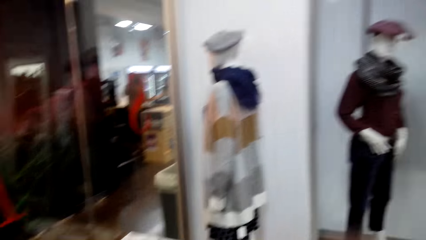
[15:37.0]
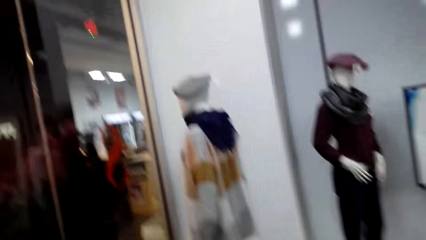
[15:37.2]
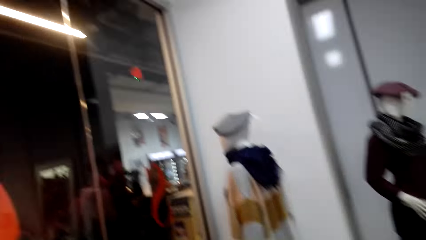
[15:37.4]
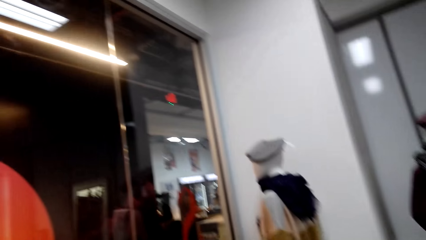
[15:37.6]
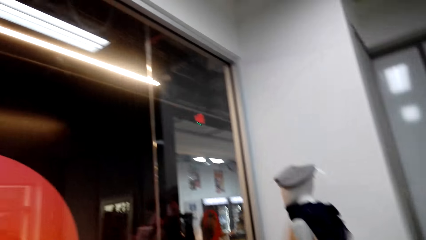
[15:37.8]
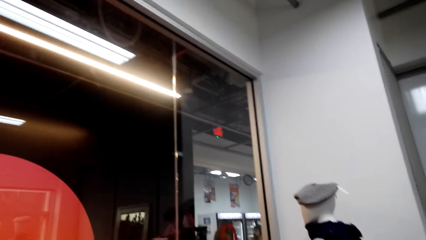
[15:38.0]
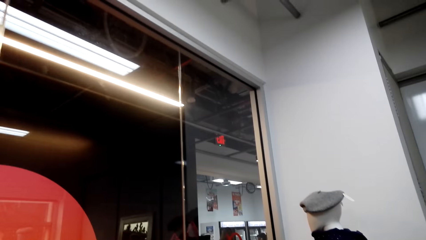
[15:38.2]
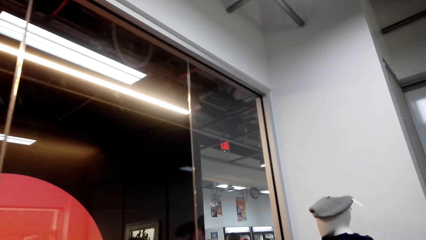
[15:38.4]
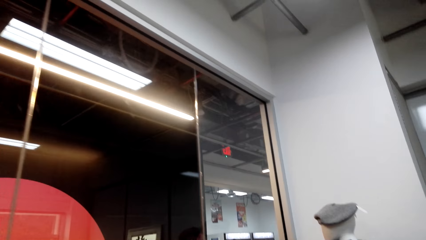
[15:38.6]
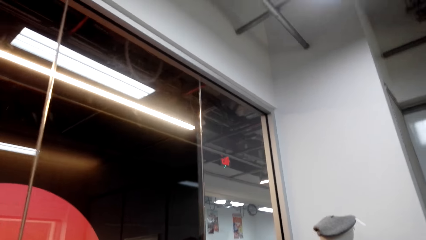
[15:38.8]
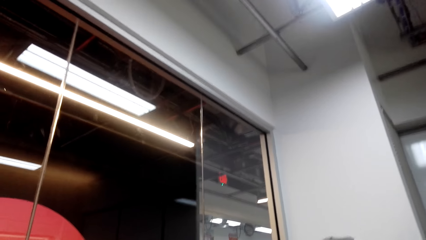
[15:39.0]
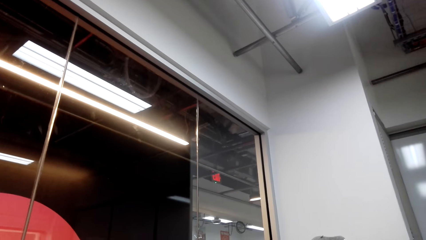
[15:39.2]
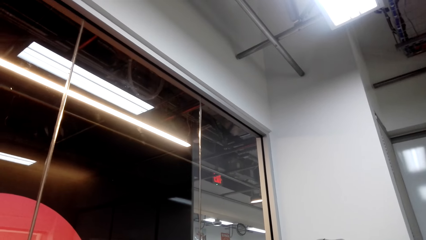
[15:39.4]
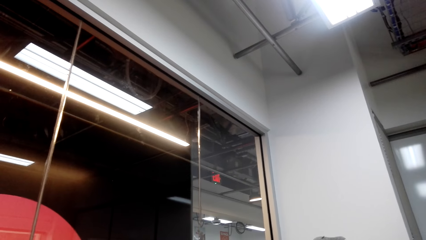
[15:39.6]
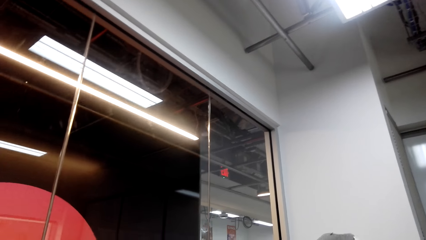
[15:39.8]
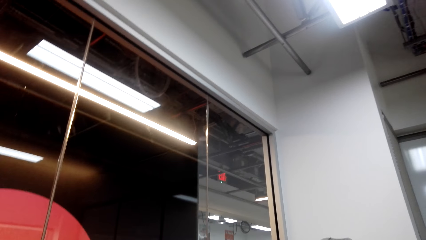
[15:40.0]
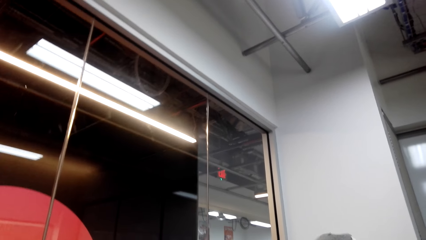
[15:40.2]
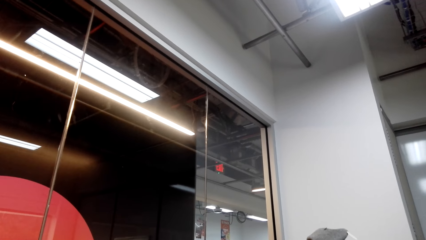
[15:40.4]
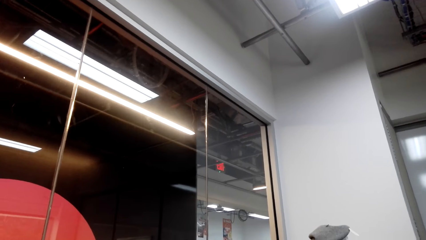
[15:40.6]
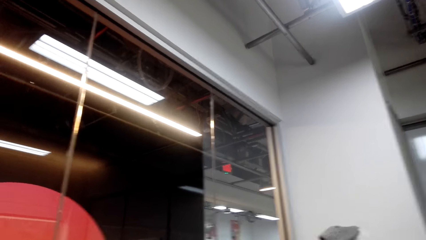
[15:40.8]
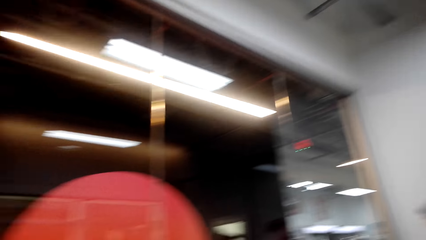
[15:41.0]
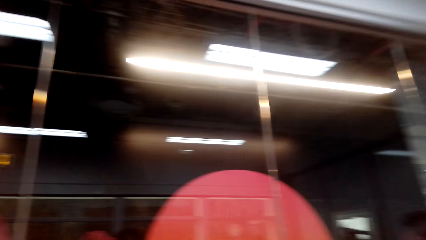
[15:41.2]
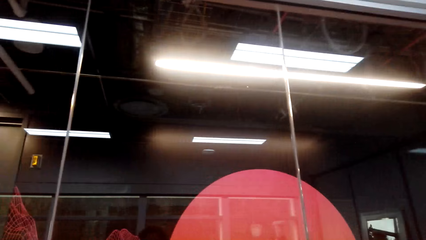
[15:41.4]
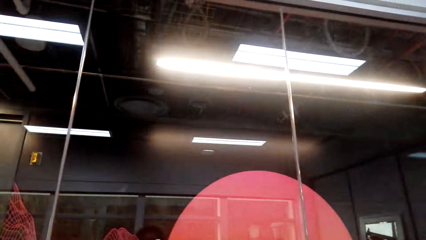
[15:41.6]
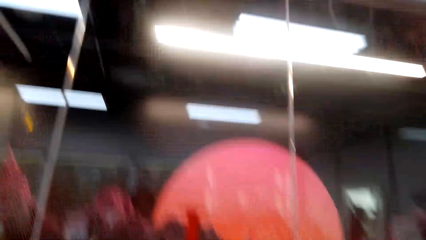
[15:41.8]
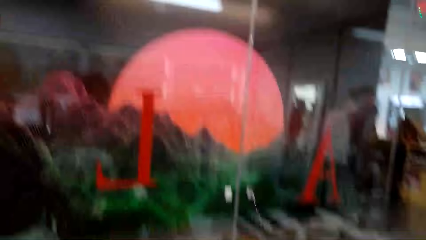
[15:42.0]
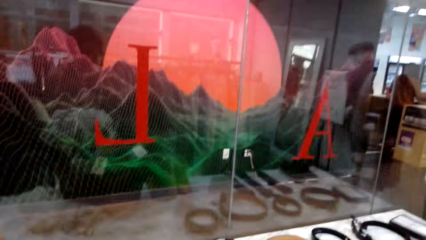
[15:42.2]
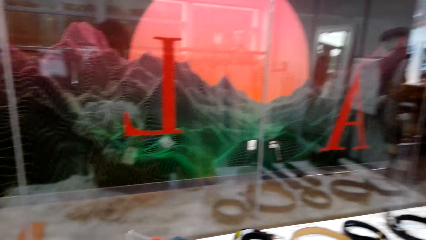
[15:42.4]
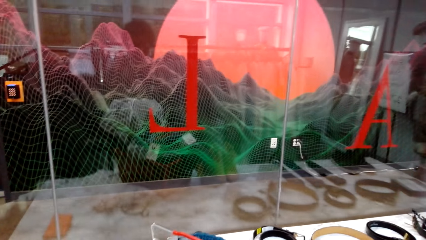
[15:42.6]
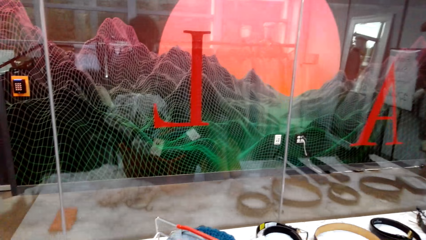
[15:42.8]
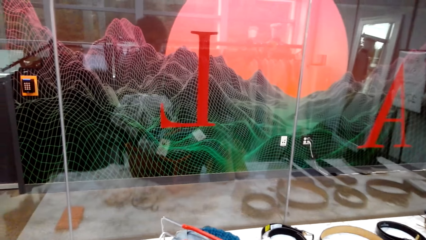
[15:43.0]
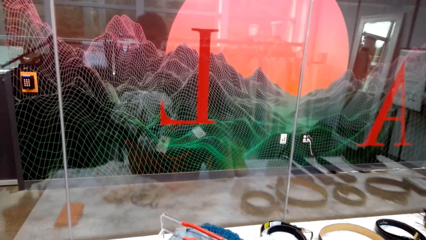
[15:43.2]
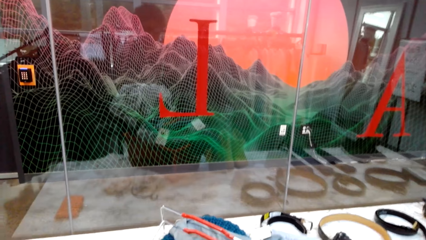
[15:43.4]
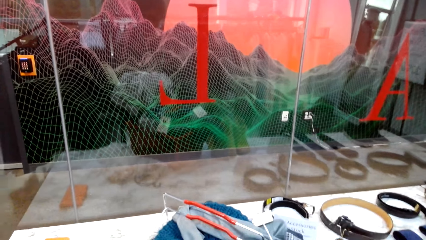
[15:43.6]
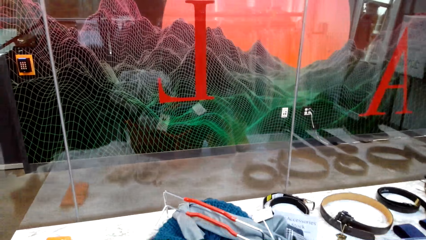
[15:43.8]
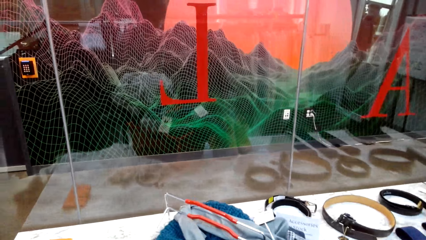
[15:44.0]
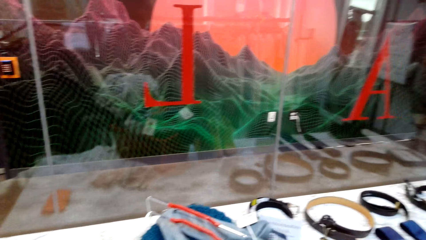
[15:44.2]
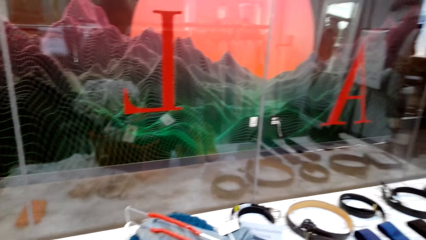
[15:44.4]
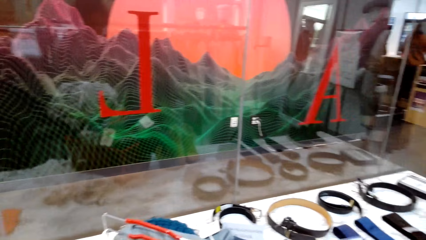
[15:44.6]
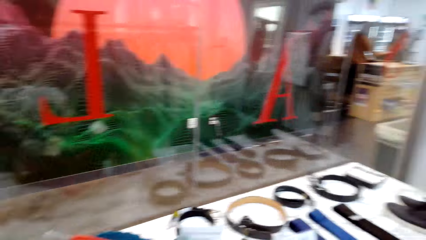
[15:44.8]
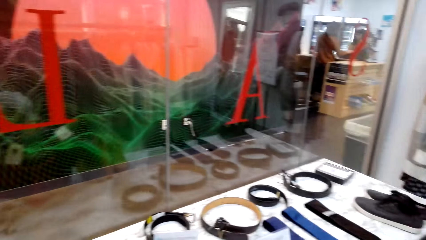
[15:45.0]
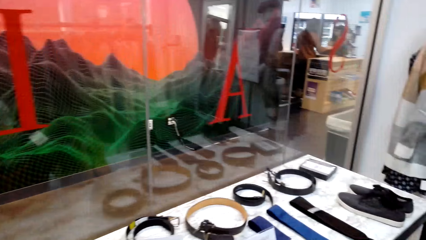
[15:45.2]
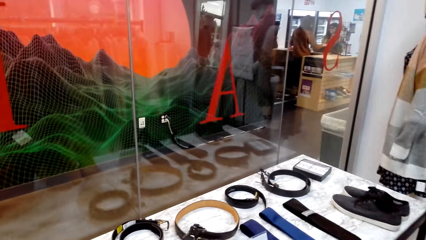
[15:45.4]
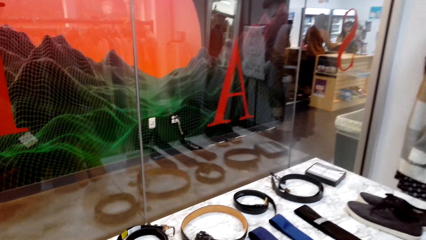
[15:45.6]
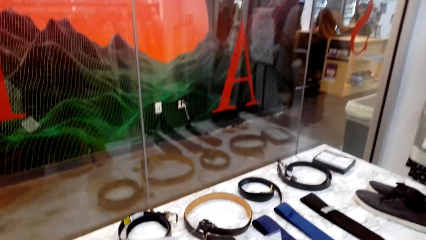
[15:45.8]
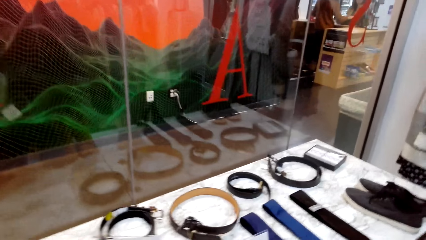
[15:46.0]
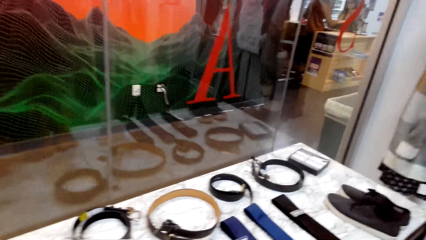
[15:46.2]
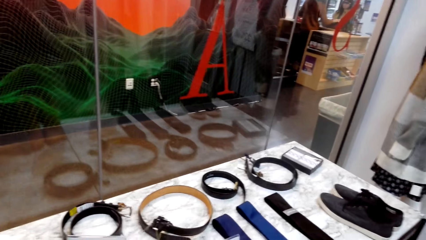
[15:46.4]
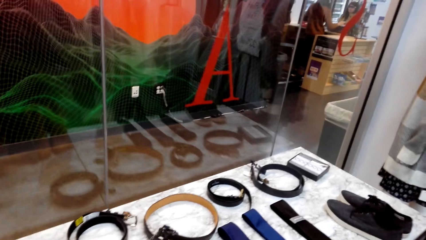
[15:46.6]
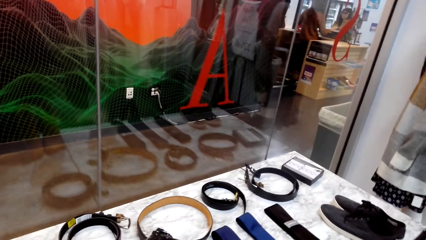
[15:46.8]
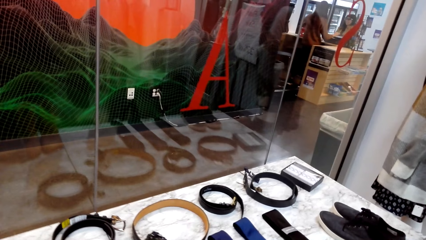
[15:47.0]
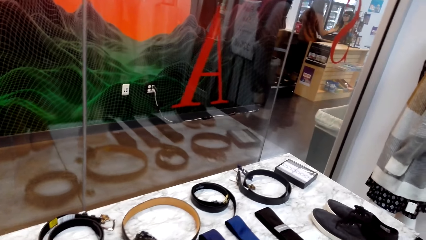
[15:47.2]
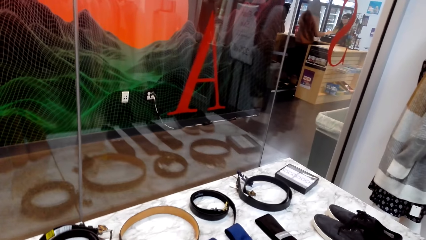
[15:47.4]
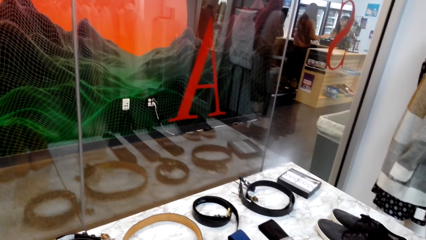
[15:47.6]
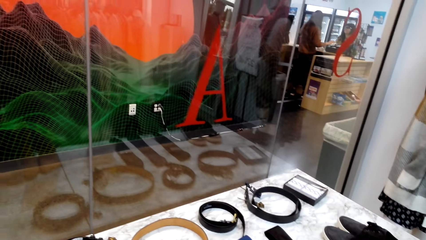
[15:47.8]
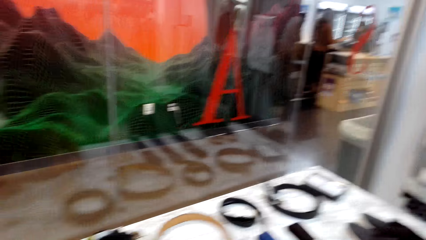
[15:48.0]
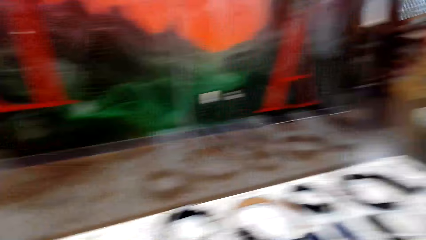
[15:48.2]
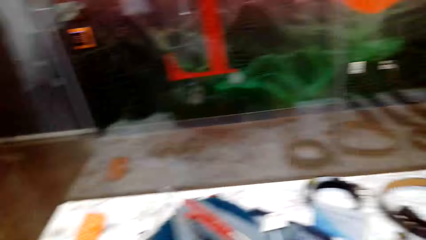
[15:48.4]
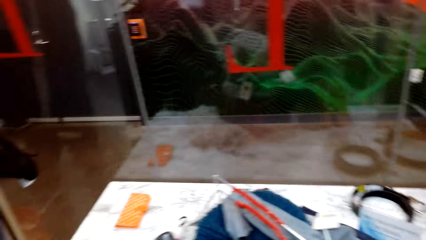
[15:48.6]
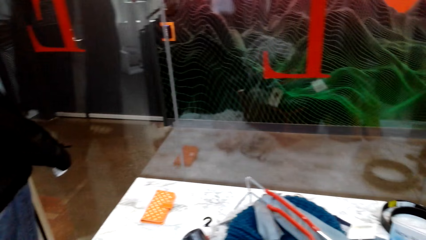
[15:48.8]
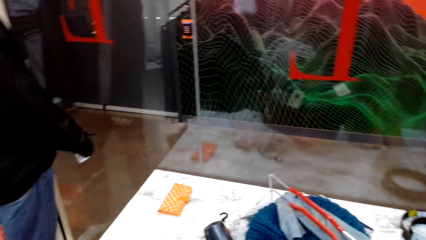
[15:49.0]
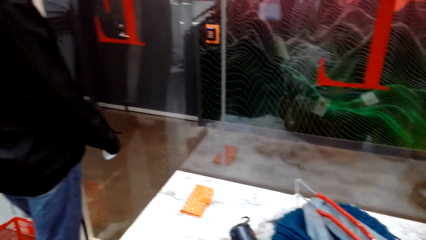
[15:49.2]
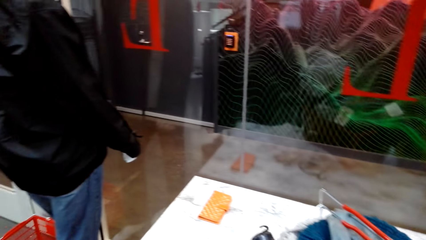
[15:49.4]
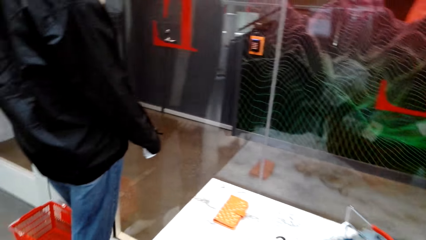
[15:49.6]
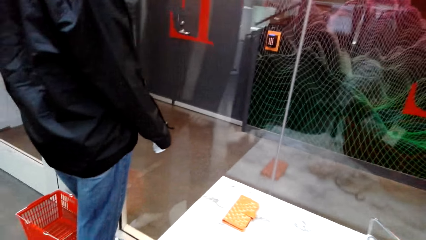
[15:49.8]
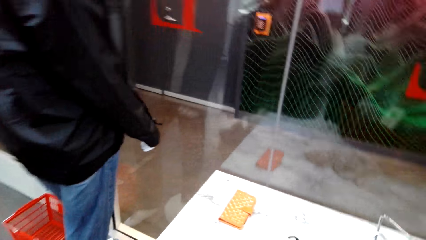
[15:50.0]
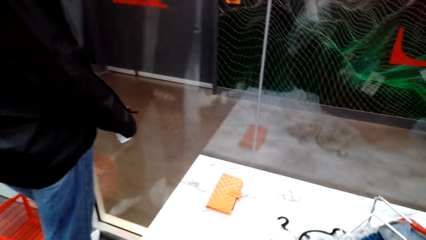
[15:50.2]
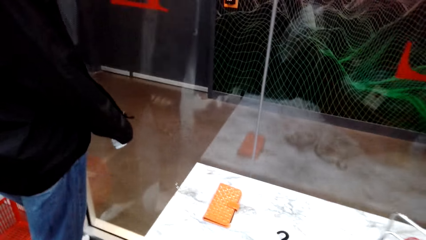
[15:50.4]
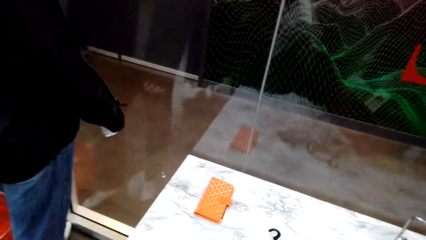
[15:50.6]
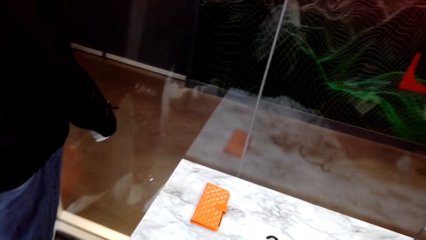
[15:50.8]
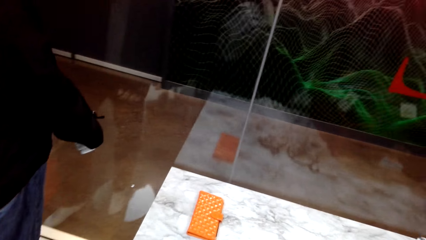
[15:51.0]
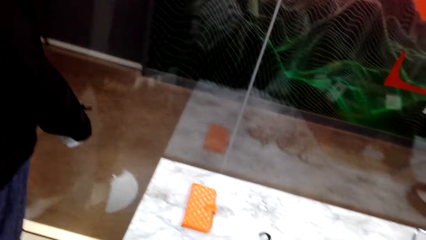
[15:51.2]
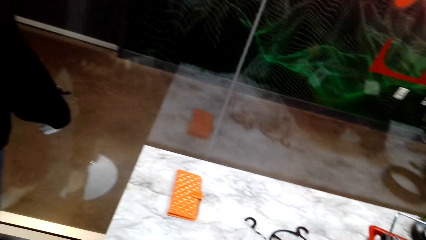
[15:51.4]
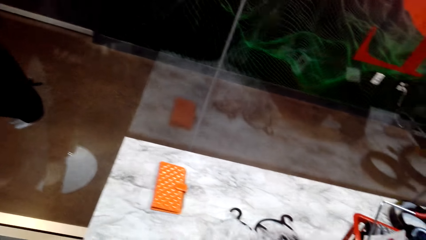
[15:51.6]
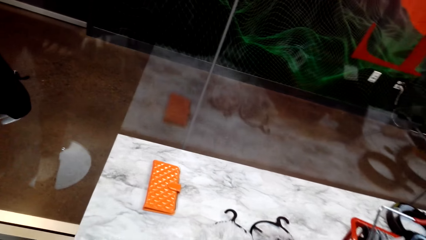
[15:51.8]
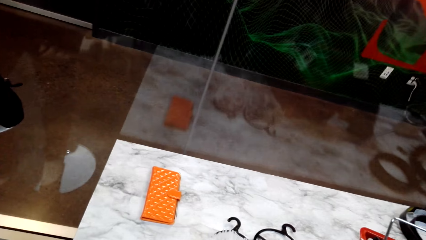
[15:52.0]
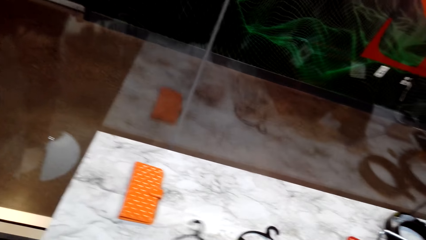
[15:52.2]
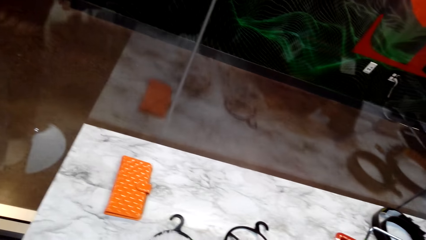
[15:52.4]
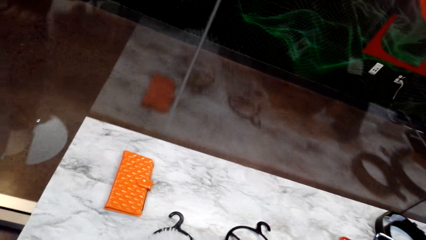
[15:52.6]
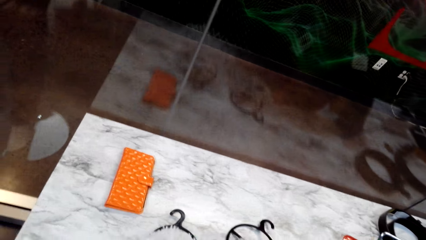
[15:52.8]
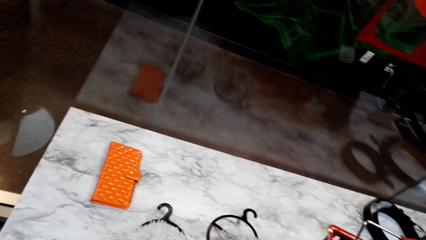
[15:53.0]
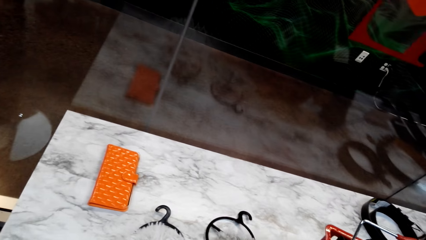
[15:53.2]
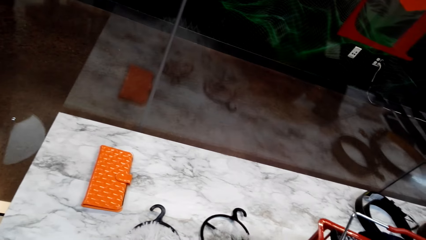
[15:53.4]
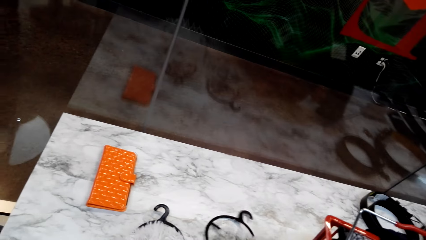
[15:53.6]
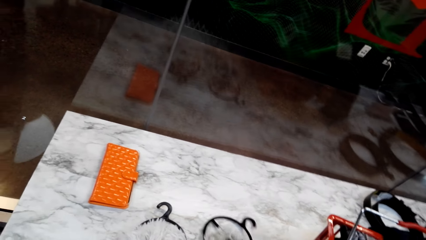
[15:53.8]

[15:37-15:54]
The camera wearer walks in the room. They look around. They walk in the room.
